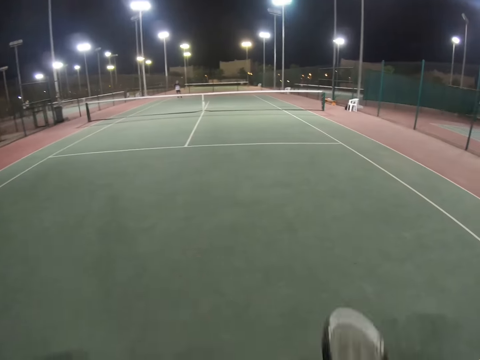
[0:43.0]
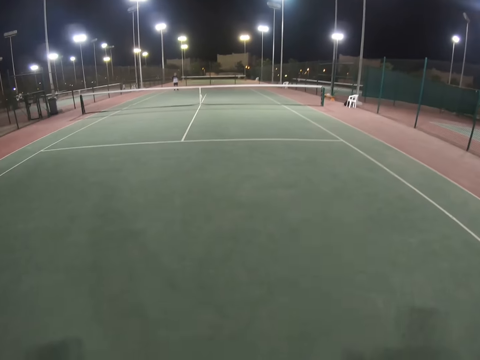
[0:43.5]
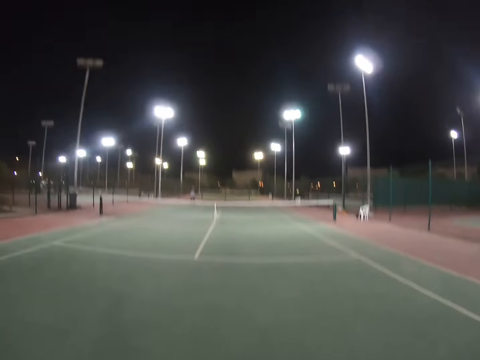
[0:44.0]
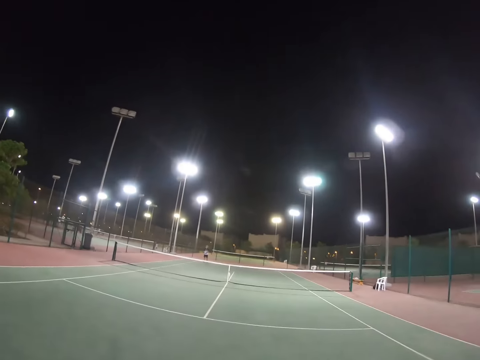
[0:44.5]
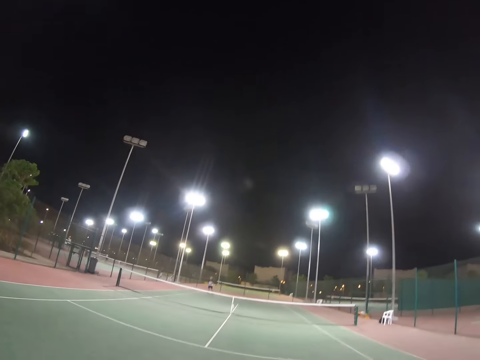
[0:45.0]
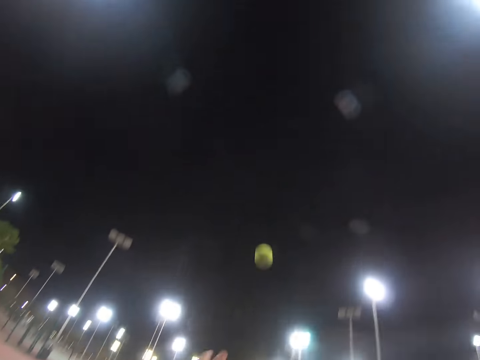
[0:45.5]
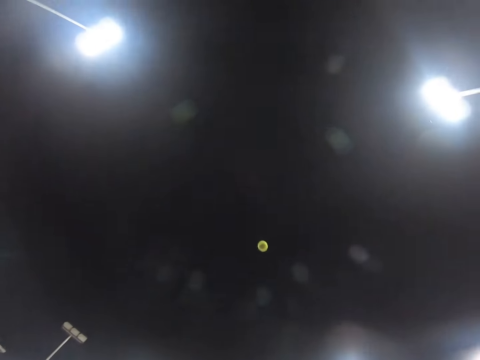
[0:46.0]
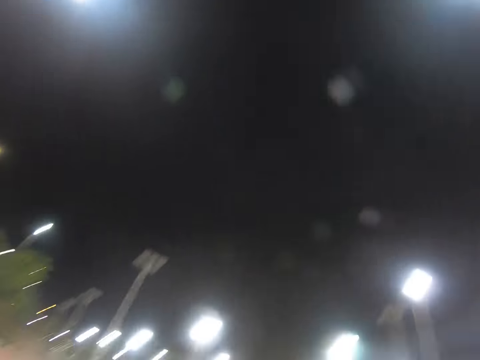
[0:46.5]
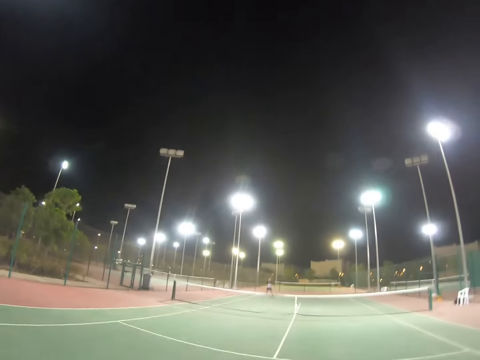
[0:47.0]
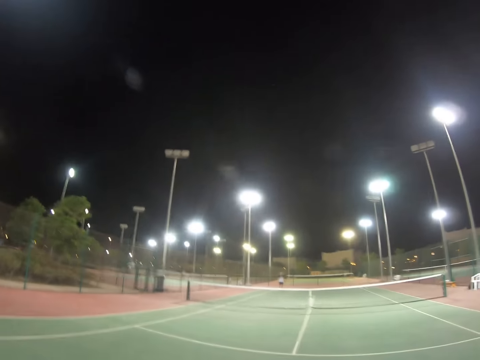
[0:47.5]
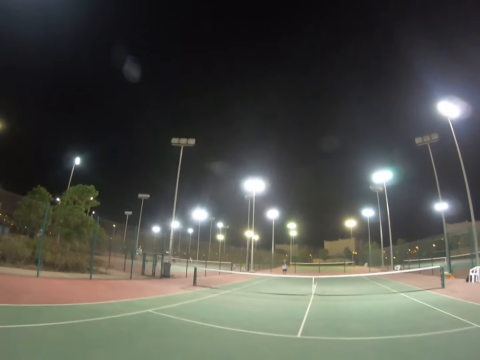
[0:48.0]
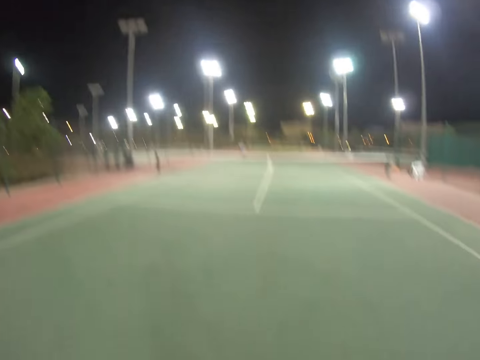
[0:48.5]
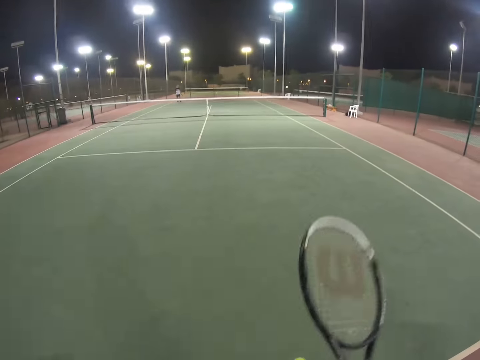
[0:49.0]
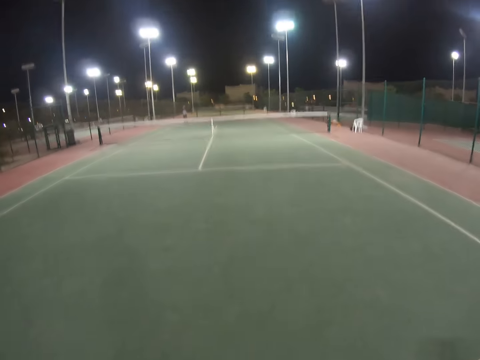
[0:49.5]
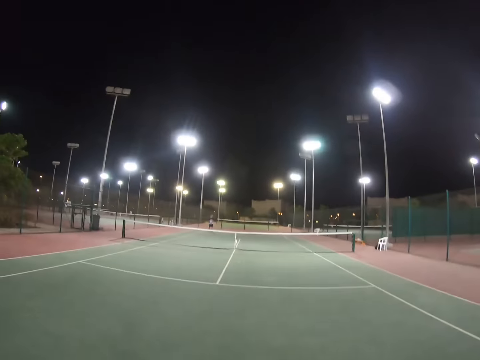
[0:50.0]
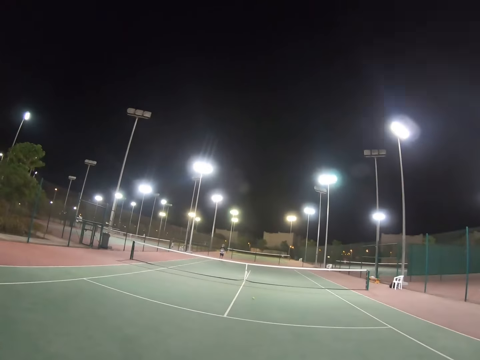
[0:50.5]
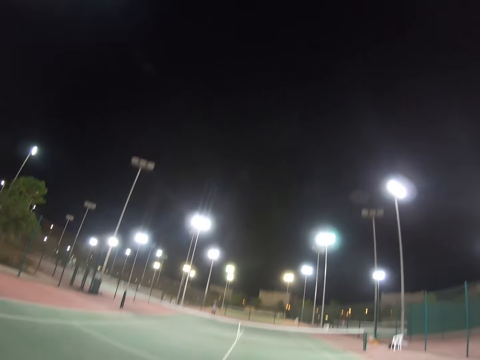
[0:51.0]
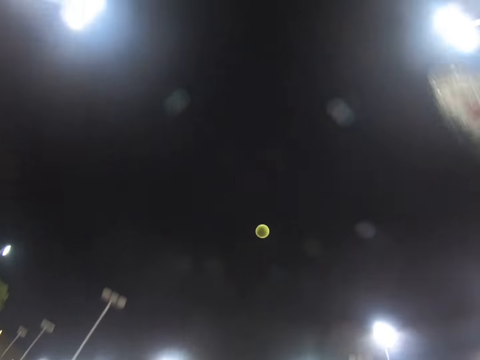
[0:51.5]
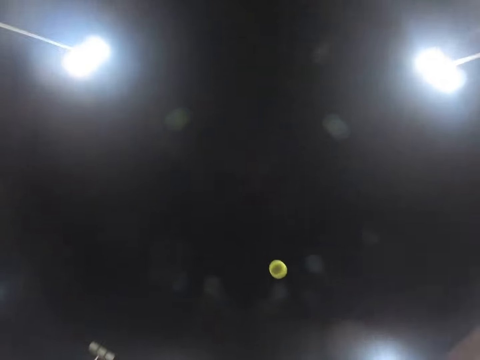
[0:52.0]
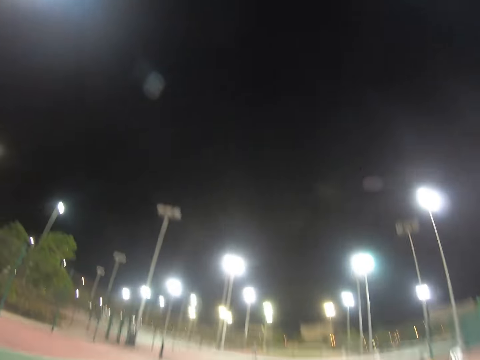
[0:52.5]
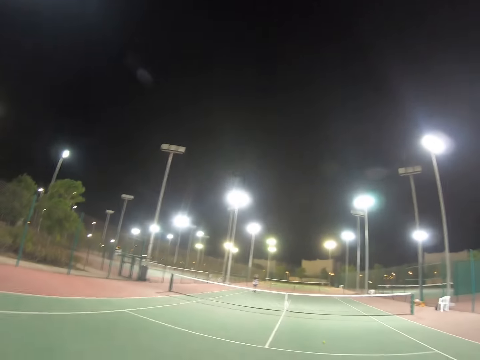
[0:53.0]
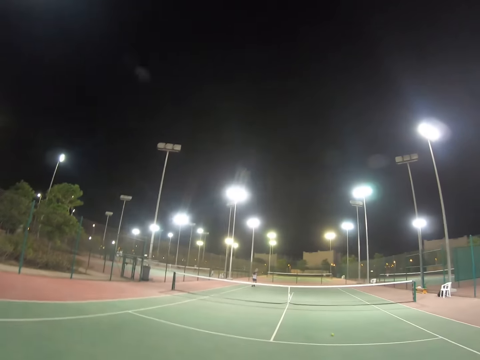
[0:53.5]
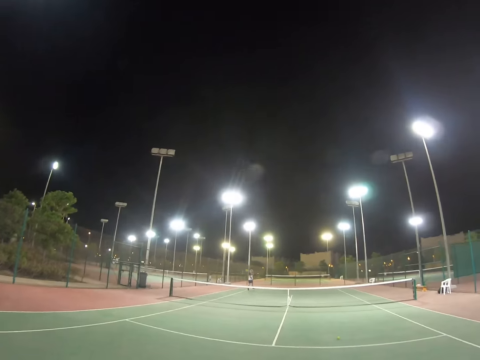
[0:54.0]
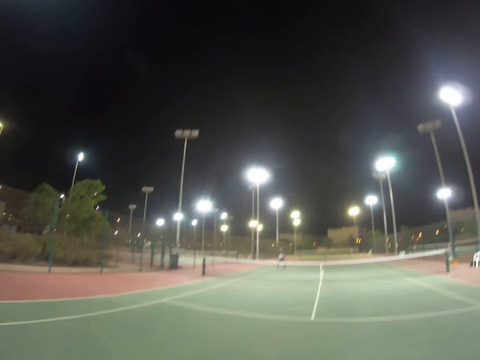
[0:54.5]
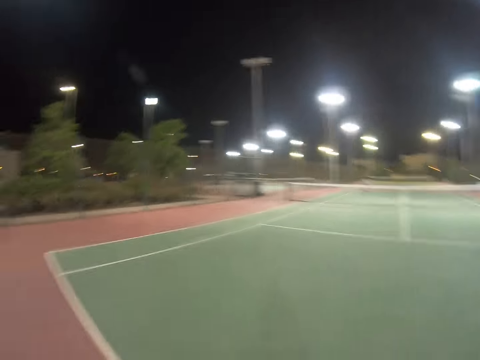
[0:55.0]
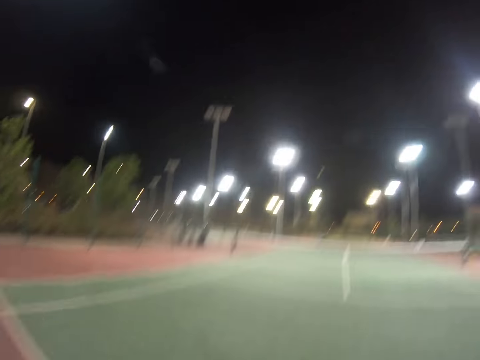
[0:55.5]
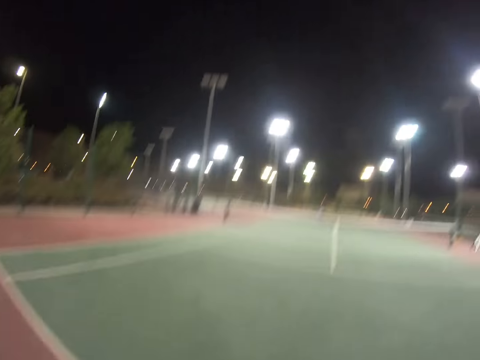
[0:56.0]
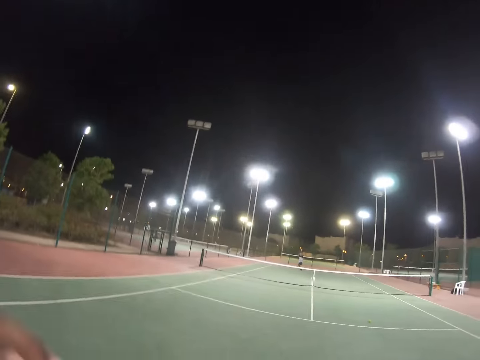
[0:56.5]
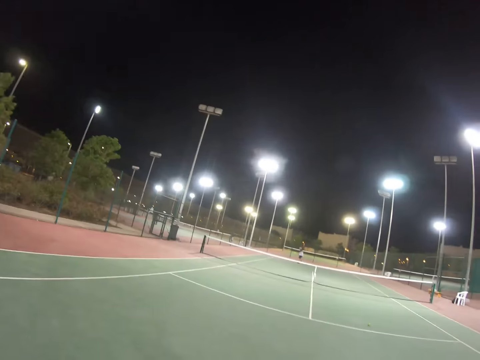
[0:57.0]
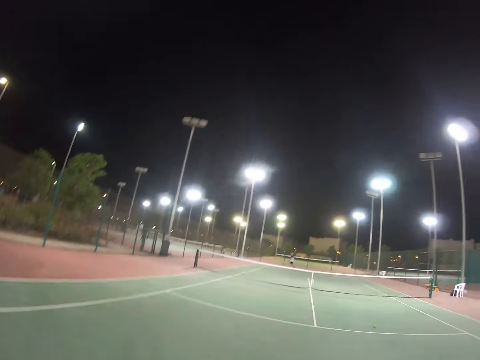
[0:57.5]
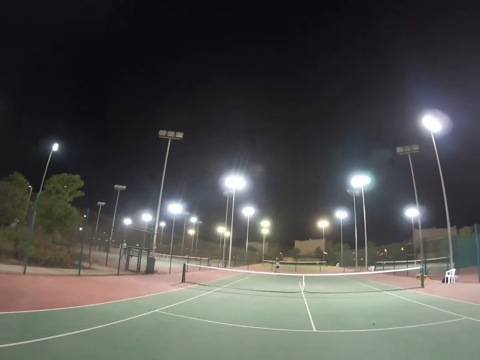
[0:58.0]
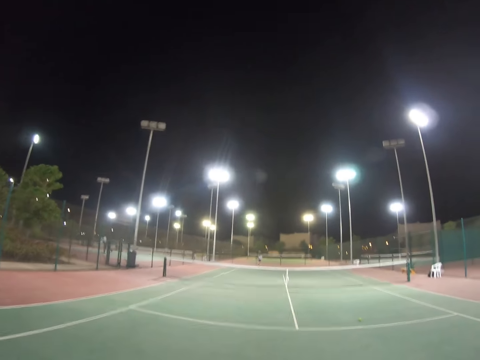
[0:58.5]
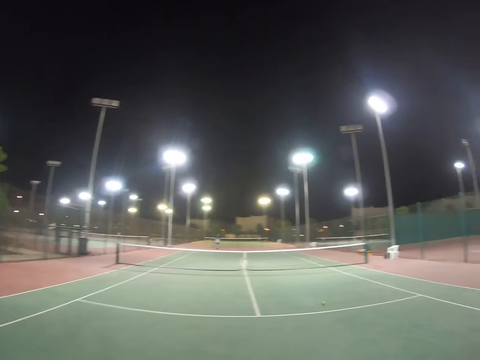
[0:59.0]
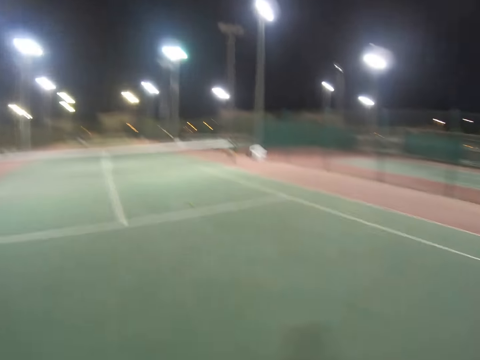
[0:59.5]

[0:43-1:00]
The camera wearer bounces a ball on the ground. They kick a tennis ball with a racket. They throw the tennis ball up. They look around a field. They kick the tennis ball with the racket. A man kicks the tennis ball with a racket. The camera wearer looks around the field.

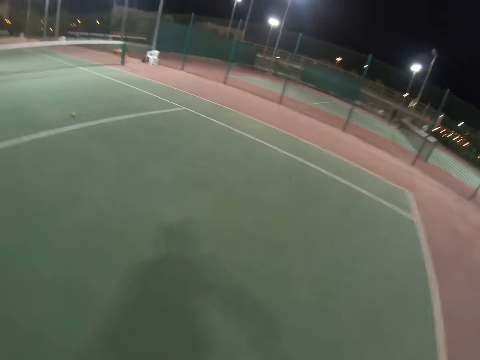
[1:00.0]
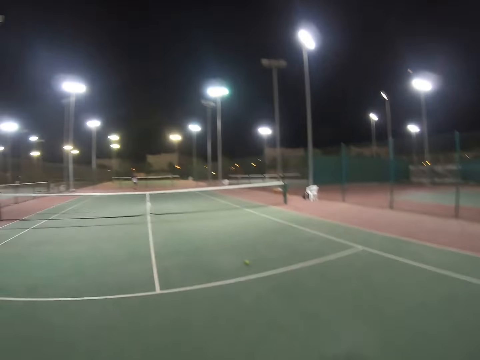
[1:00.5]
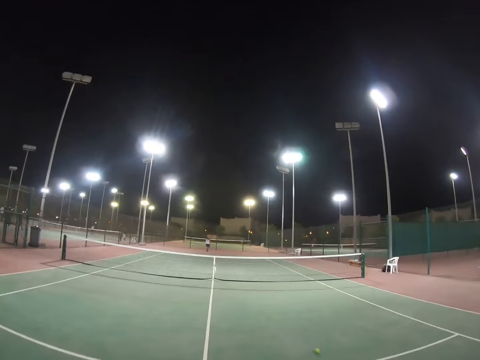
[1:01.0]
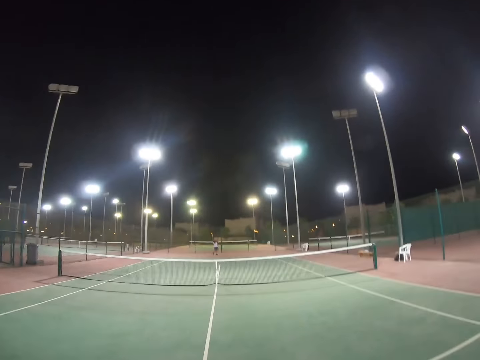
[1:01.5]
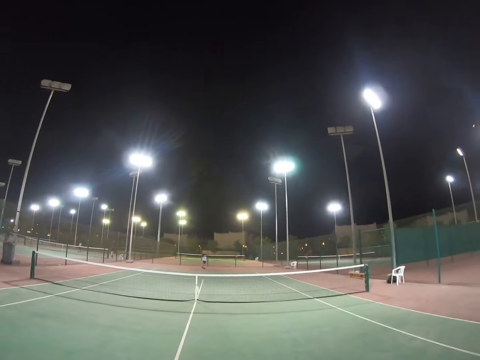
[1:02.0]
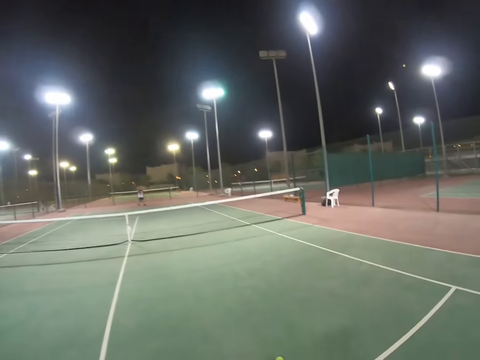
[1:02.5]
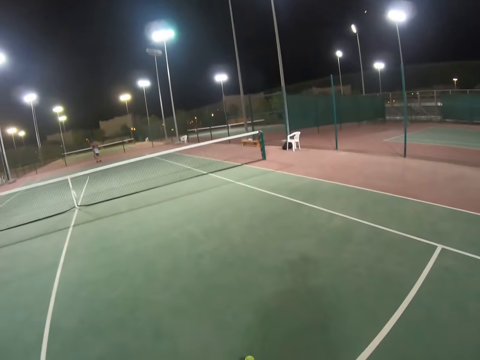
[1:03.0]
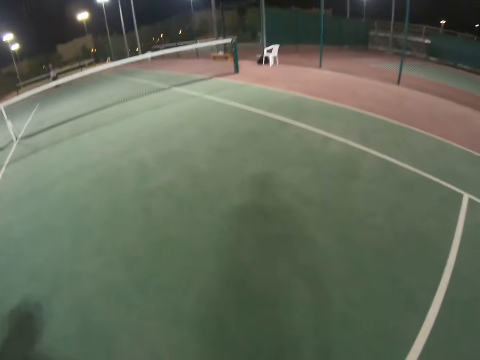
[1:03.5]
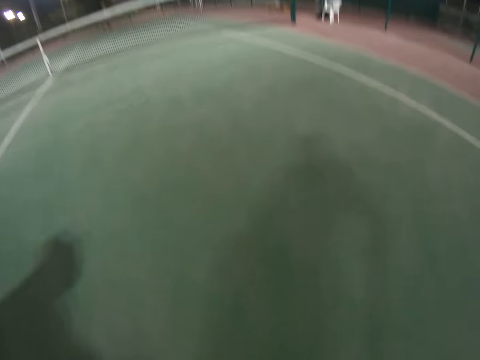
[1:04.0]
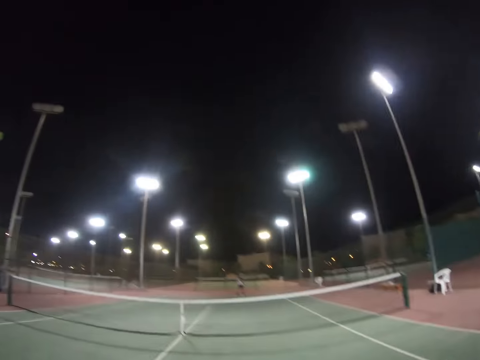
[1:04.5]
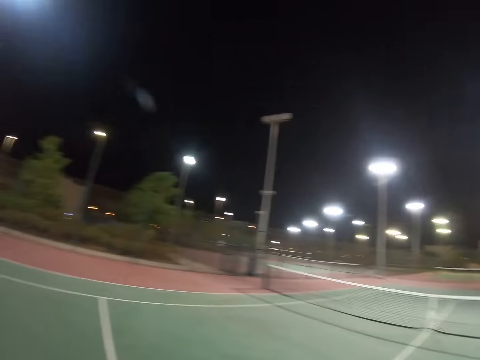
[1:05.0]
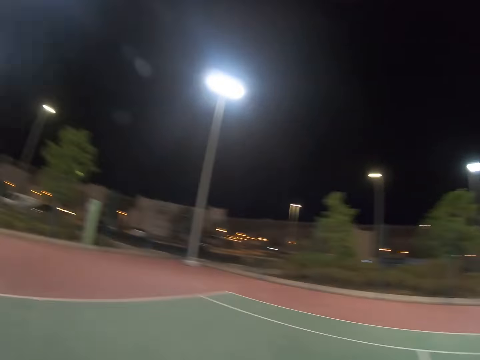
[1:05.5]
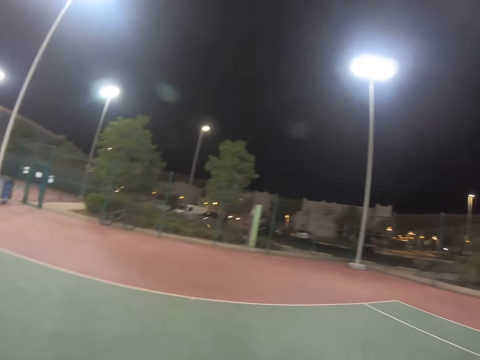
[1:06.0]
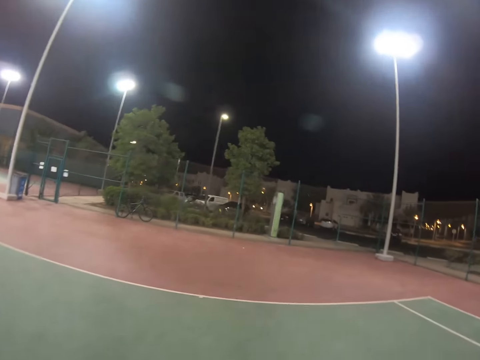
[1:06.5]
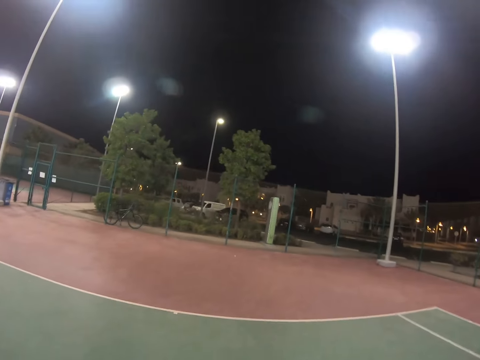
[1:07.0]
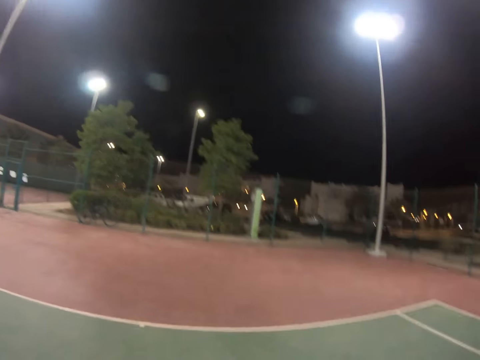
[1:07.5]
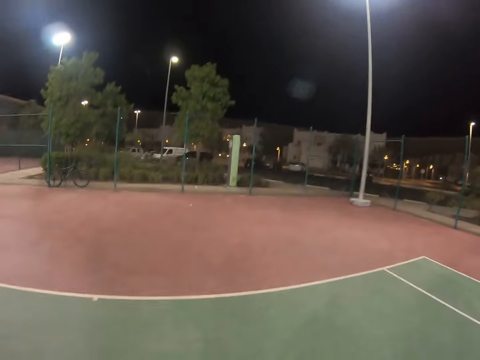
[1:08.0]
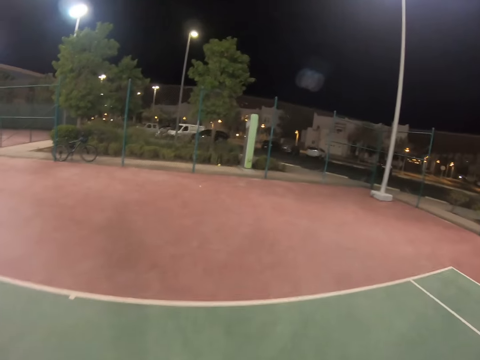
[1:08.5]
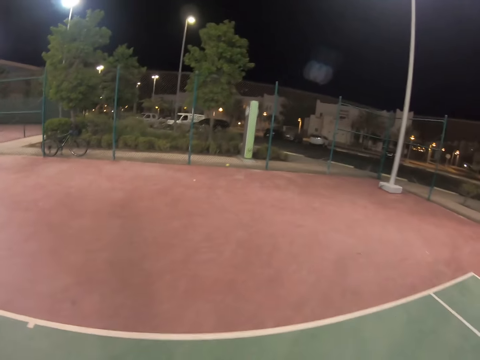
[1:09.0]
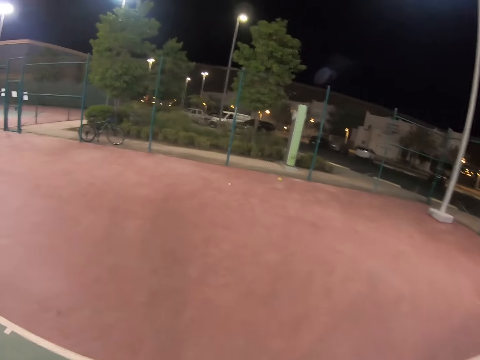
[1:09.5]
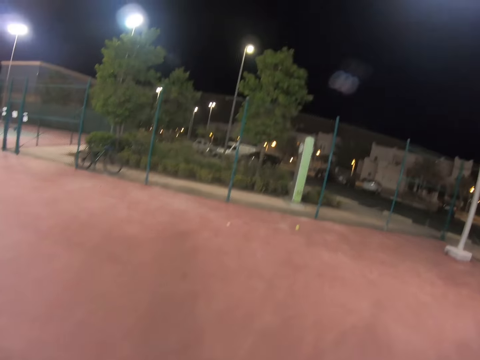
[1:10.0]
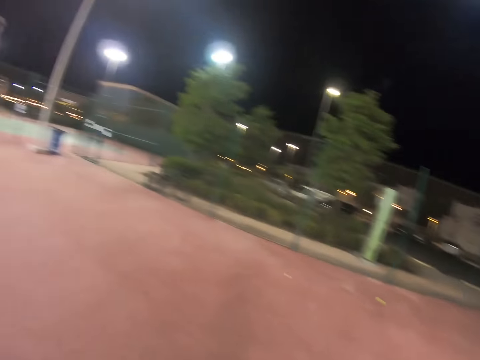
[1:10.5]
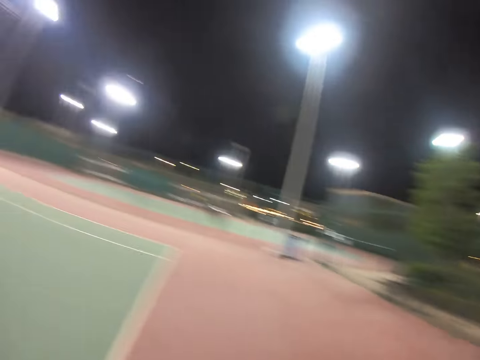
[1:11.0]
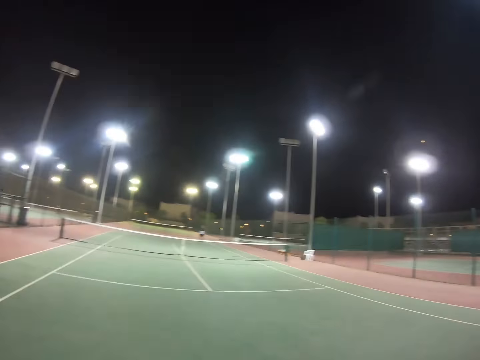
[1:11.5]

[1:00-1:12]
The camera wearer walks around a field. They pick up a tennis ball from the ground. They walk around the field.
